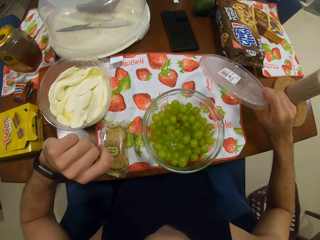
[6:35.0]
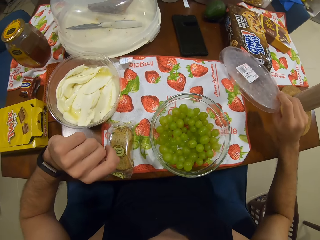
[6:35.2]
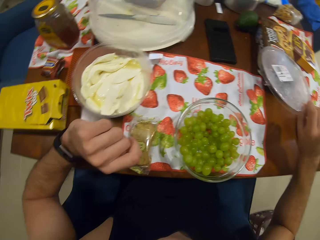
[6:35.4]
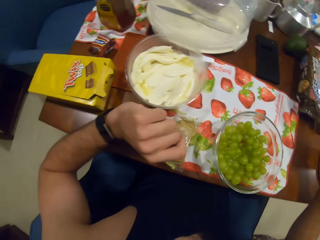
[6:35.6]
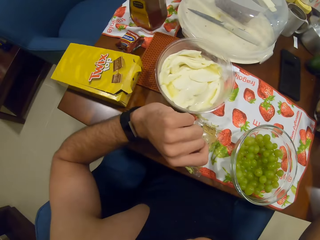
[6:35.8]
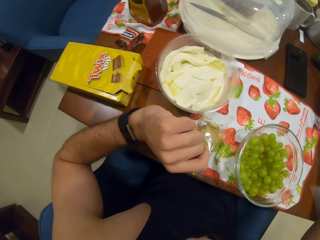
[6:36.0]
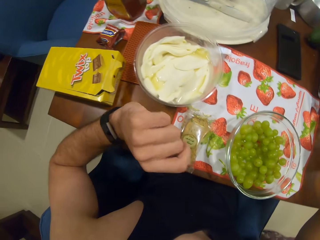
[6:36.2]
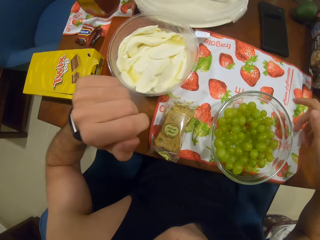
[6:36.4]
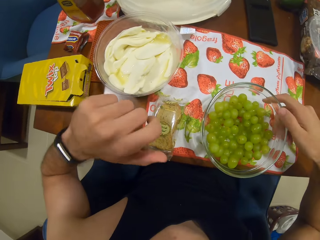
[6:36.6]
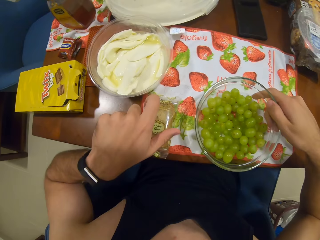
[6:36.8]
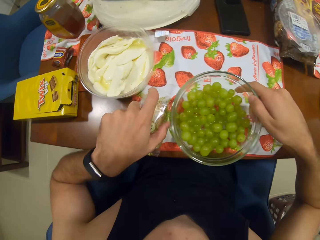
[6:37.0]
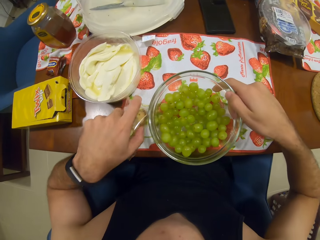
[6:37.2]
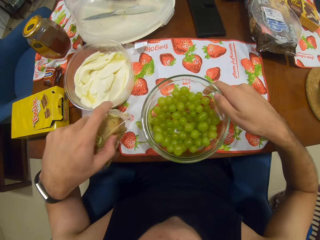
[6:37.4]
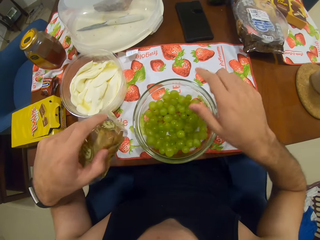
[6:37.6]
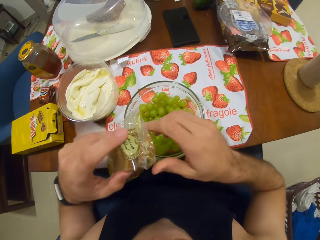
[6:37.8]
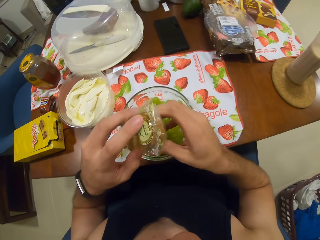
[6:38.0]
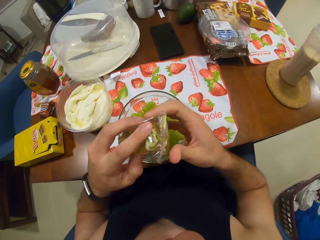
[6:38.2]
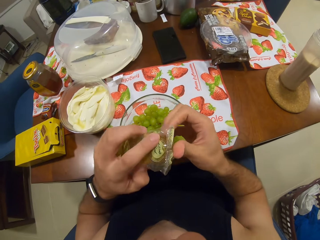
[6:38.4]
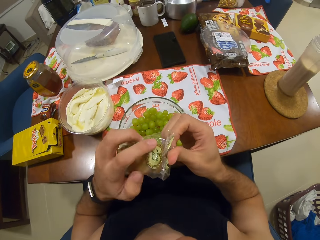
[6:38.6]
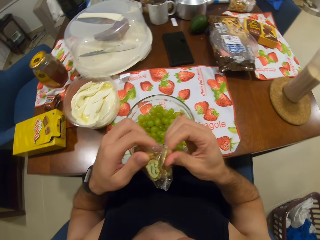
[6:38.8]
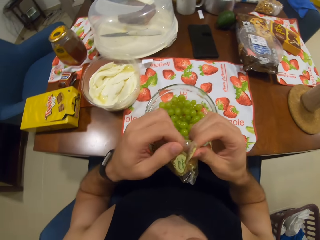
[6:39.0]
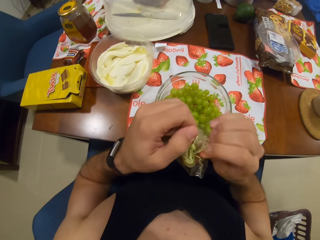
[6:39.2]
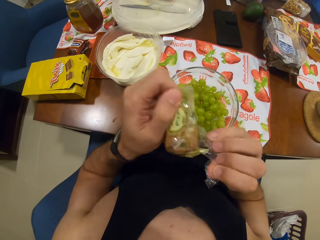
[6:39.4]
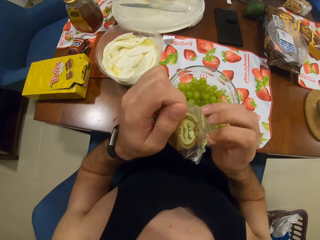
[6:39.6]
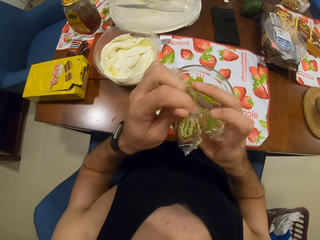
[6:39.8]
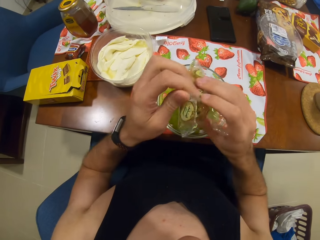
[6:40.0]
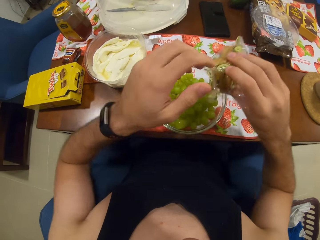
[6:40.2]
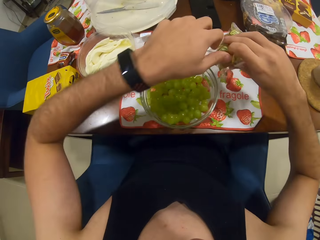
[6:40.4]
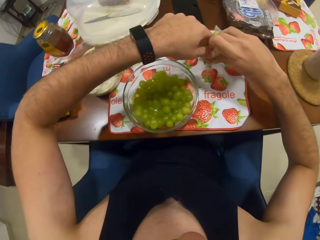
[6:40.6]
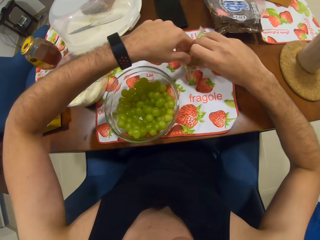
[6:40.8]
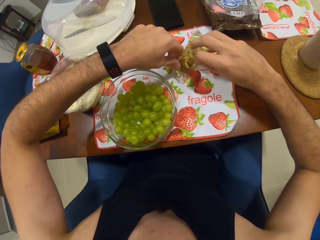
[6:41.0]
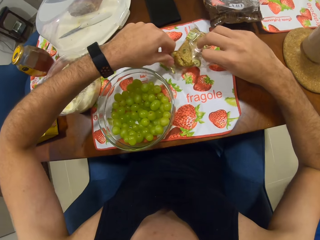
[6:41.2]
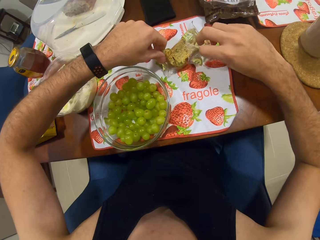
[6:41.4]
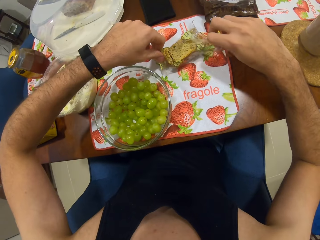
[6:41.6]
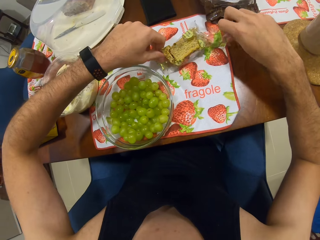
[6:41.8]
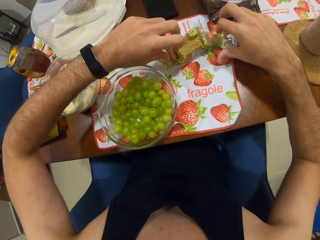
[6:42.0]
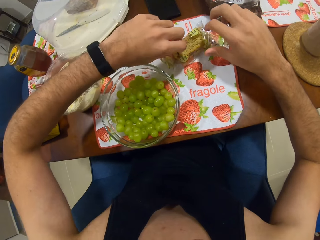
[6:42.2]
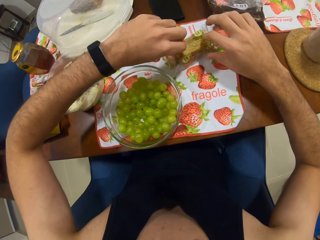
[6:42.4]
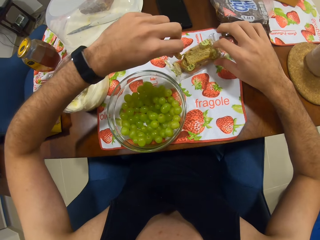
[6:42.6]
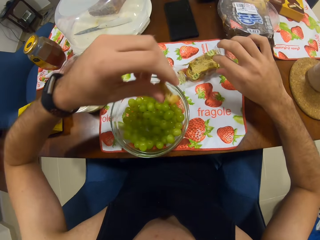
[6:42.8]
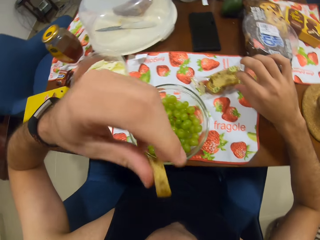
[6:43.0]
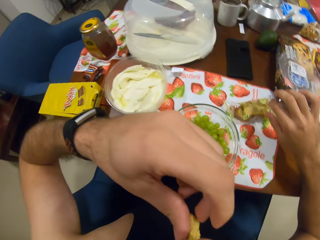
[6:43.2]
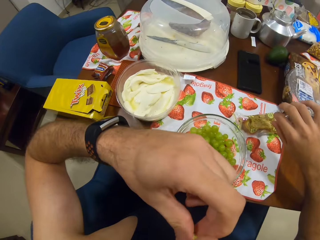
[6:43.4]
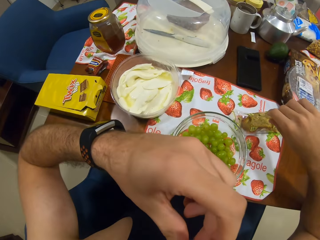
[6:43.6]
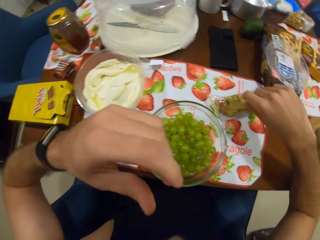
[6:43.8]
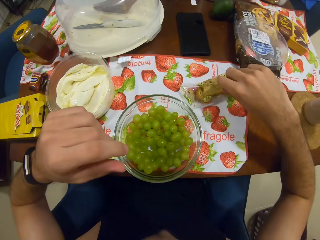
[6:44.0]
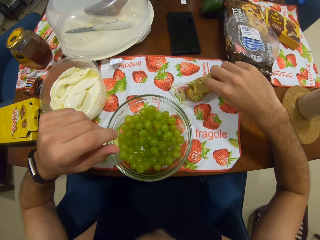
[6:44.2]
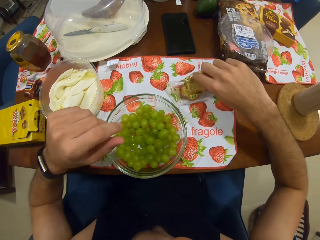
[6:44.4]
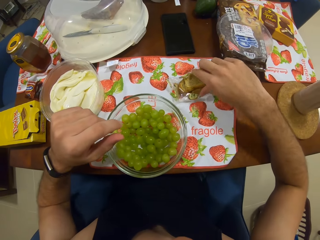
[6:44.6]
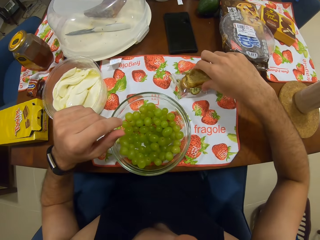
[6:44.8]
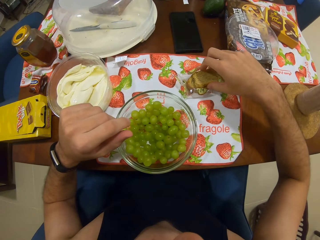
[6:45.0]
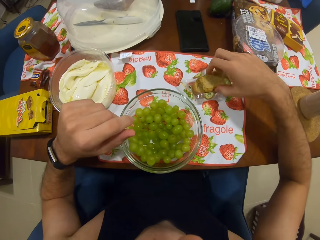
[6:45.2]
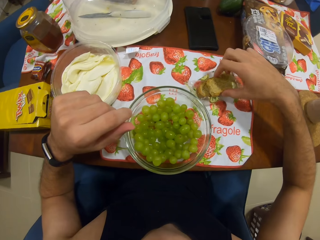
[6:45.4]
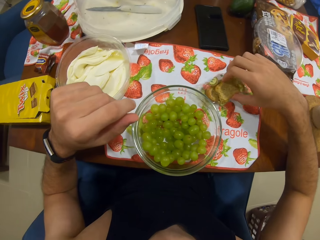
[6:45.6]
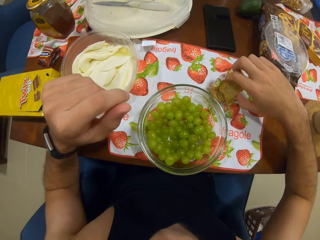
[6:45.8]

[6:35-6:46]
The camera wearer adjusts the bowl of grapes a bit. They open the pack of crackers, pick the cookies and pick the grapes. They drop the cracker on the table, eat the cracker and pick the cookies.

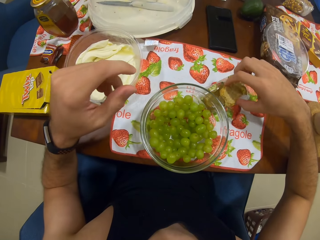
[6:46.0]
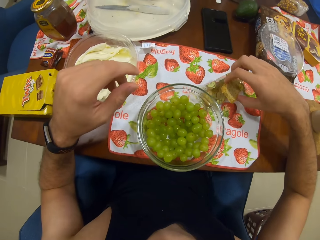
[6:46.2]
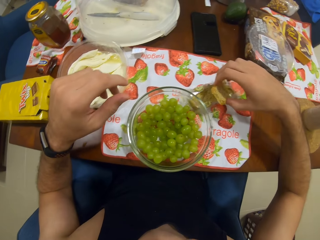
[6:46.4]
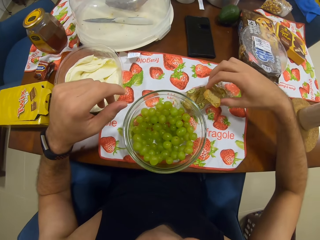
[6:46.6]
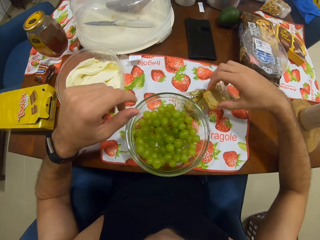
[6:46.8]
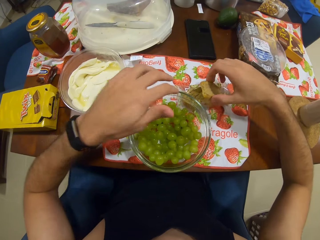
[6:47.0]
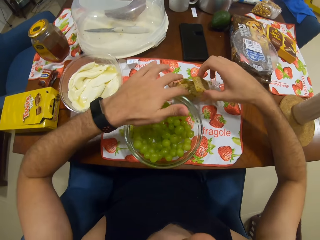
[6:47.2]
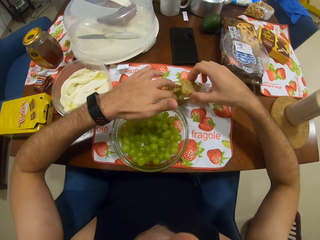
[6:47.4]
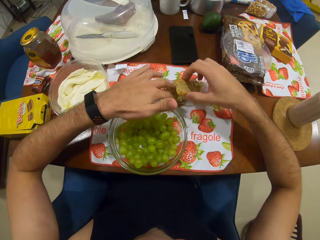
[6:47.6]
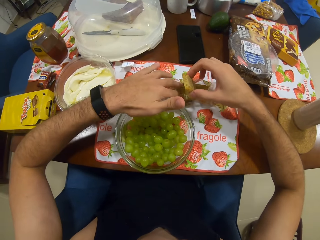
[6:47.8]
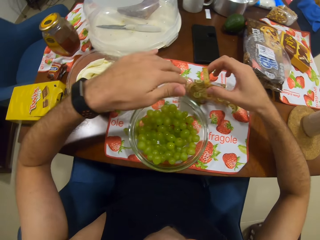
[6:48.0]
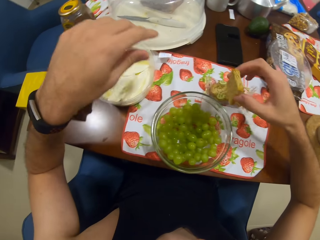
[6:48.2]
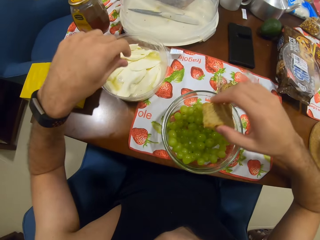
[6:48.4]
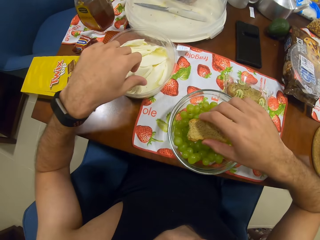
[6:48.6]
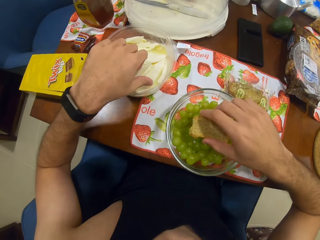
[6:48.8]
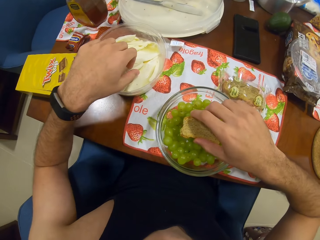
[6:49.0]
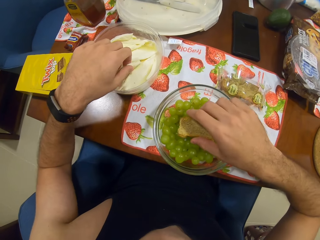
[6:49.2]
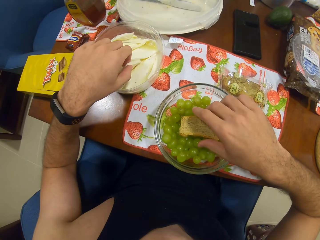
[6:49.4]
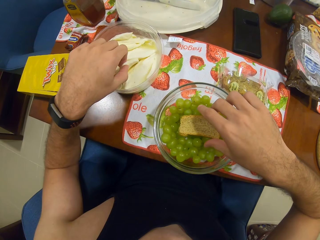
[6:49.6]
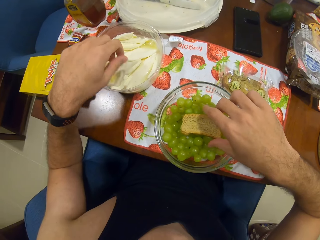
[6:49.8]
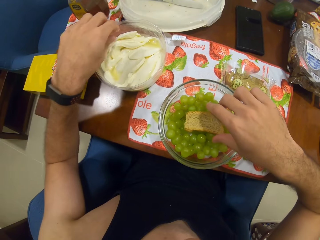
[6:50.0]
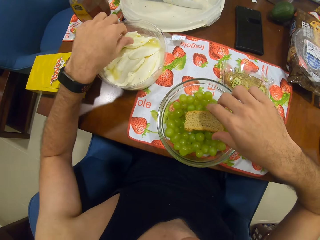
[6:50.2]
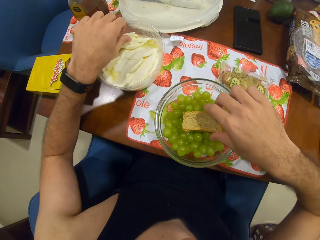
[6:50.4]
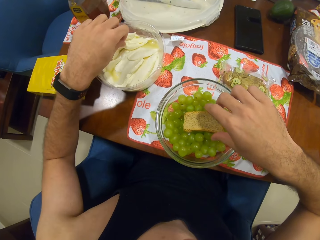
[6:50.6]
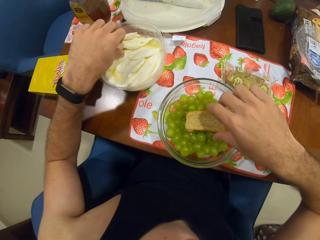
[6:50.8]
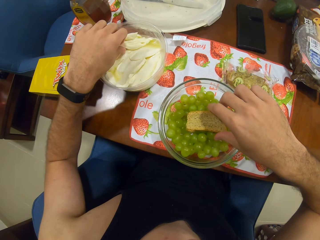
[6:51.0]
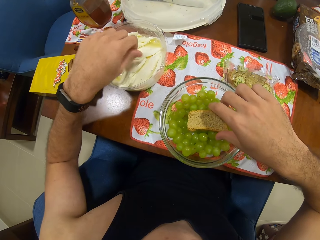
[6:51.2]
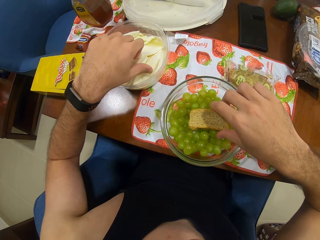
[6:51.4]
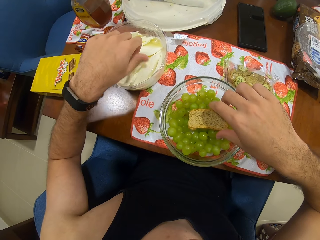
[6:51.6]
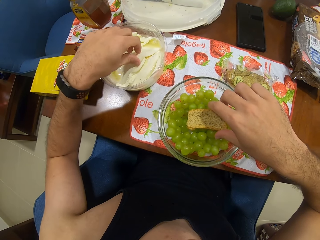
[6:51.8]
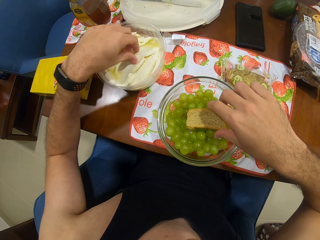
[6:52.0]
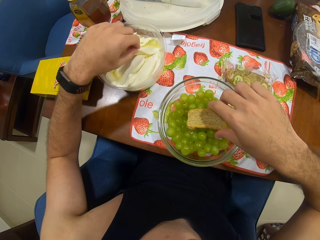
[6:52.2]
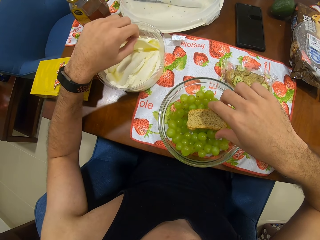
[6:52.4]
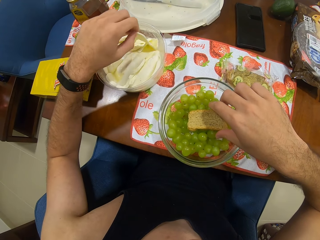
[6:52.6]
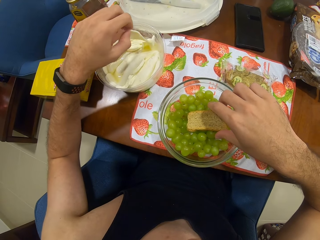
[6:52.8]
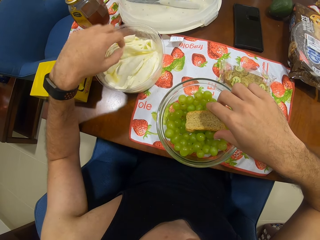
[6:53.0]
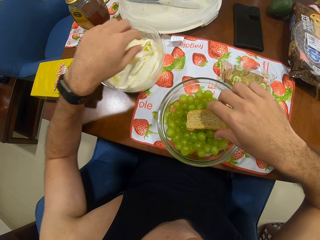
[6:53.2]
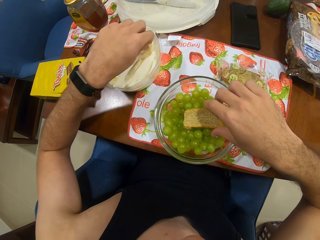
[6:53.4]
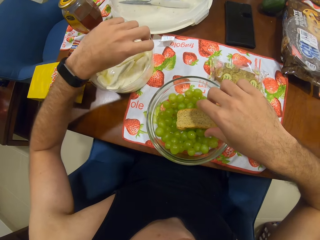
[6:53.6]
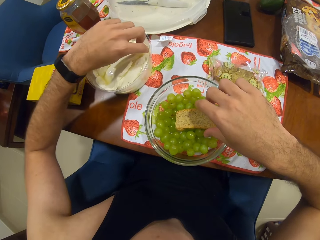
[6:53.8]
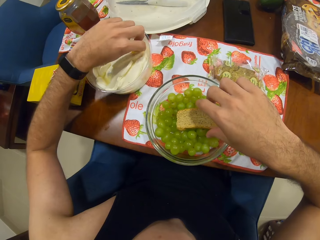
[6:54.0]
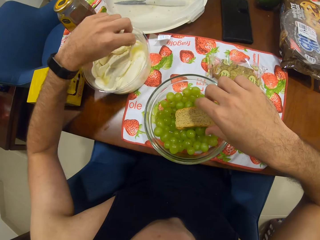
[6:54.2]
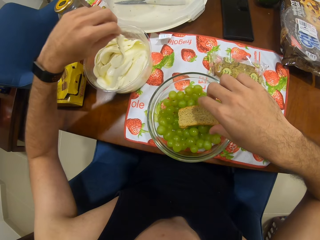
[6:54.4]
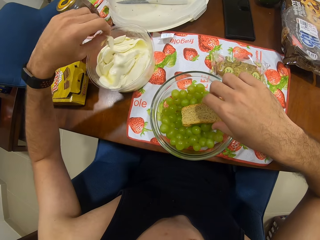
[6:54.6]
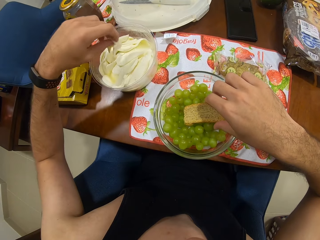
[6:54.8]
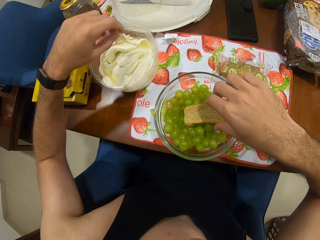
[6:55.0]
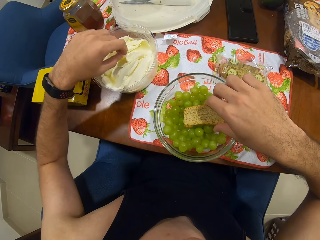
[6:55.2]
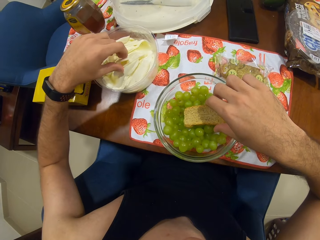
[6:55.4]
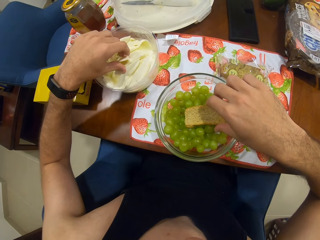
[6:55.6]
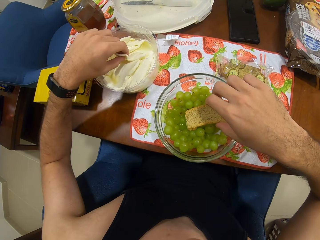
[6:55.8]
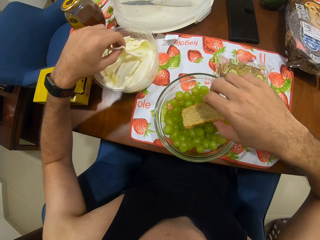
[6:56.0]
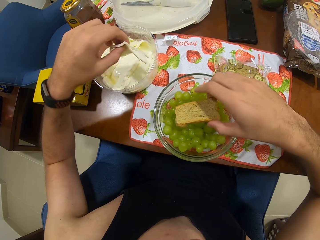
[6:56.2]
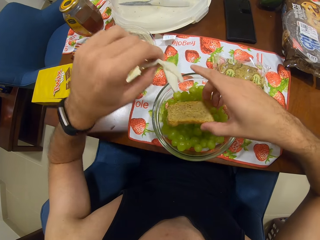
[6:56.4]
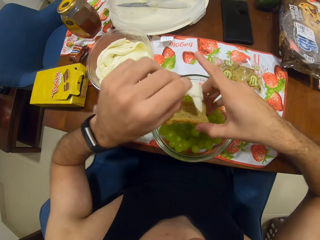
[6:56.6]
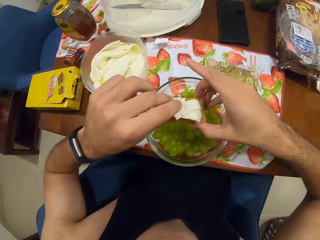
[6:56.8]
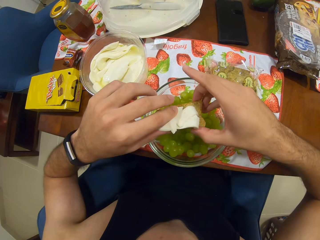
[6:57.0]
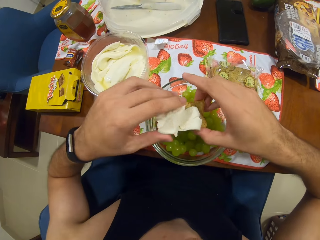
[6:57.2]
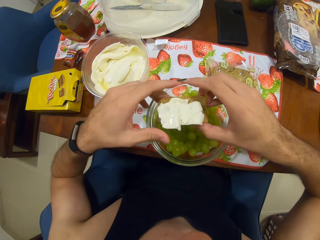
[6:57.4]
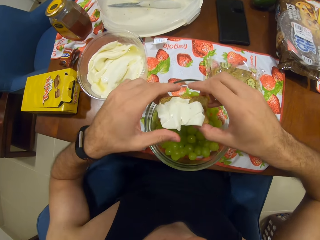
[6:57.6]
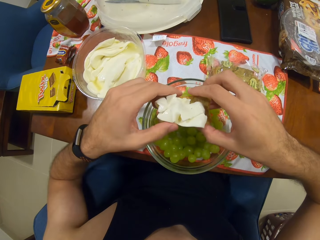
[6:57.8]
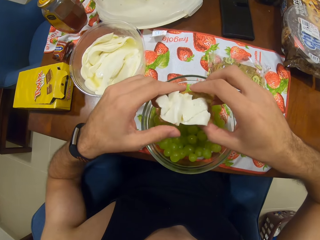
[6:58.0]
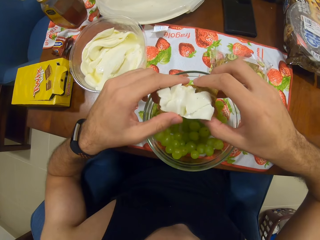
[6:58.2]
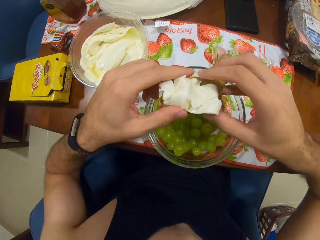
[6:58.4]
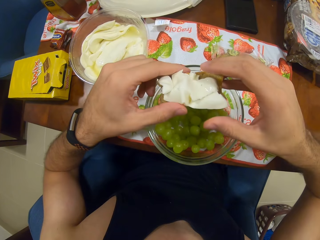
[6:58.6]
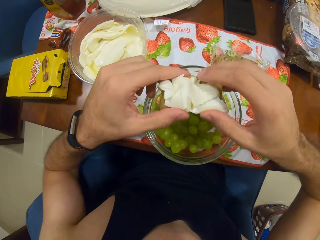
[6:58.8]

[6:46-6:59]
The camera wearer picks a cracker. They drop the cracker in the bowl of grapes. They pick some cheese. They eat.
